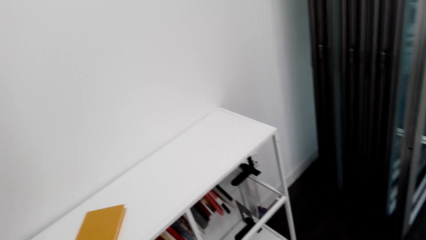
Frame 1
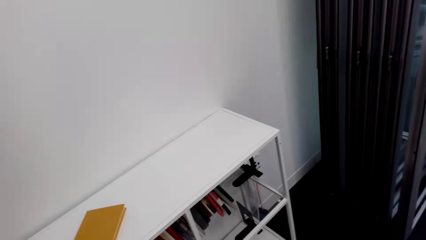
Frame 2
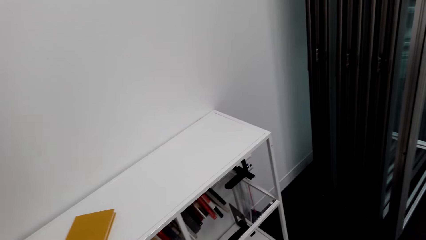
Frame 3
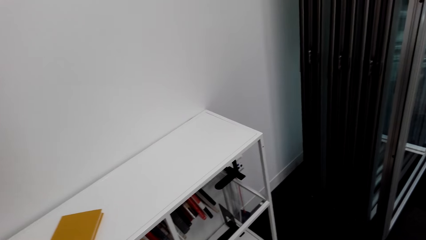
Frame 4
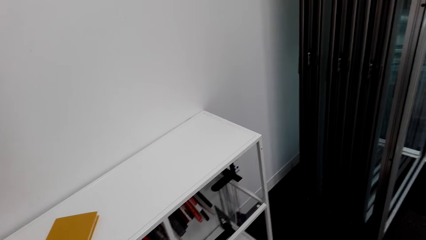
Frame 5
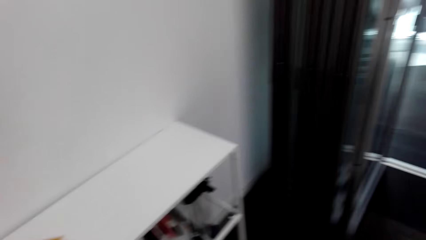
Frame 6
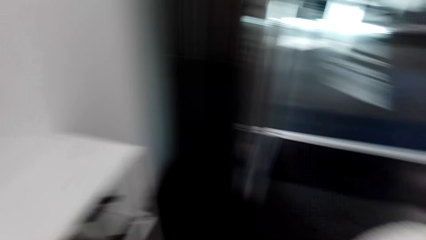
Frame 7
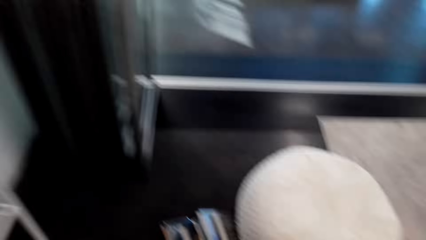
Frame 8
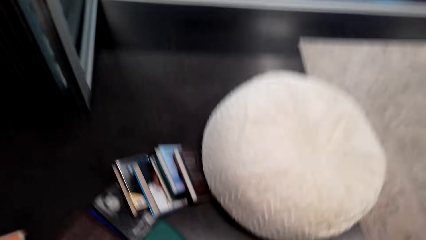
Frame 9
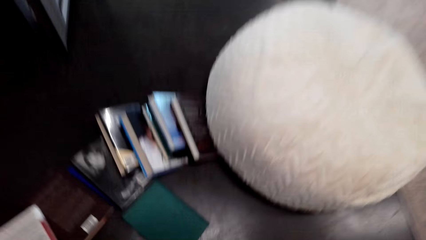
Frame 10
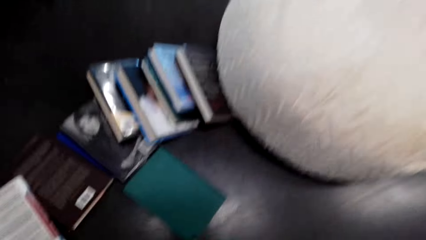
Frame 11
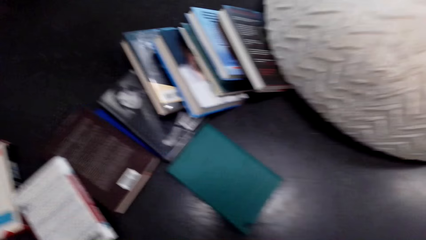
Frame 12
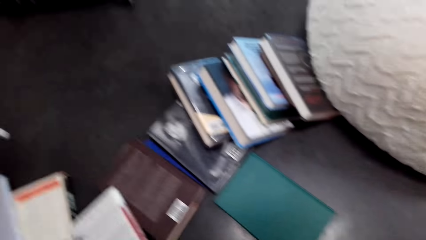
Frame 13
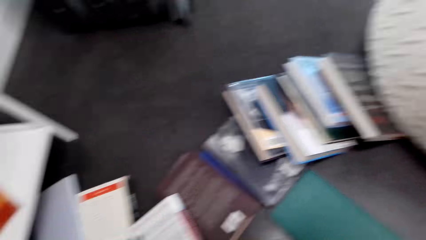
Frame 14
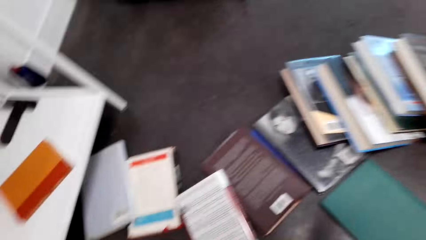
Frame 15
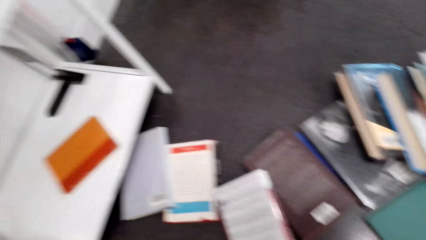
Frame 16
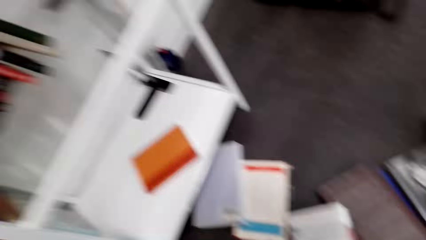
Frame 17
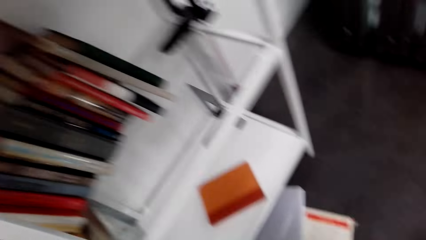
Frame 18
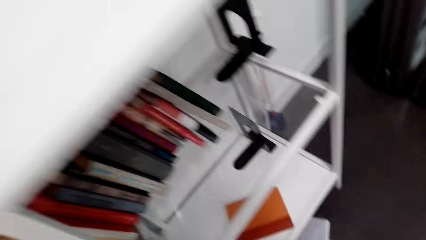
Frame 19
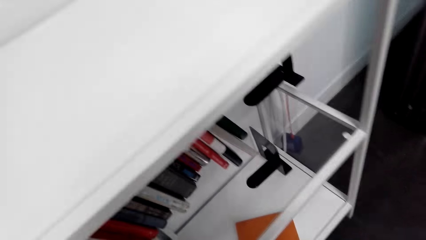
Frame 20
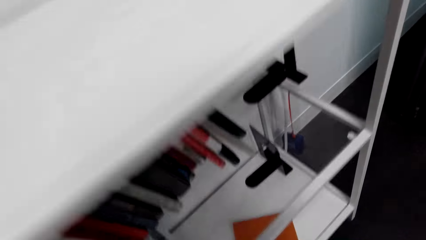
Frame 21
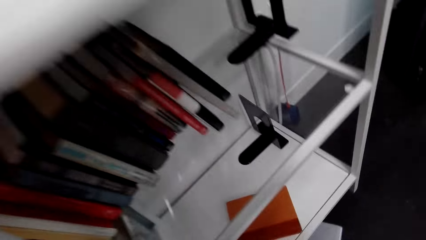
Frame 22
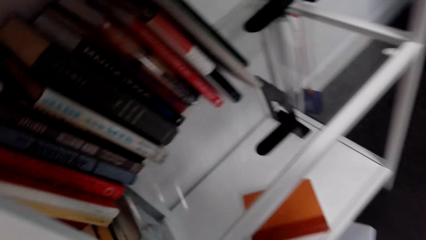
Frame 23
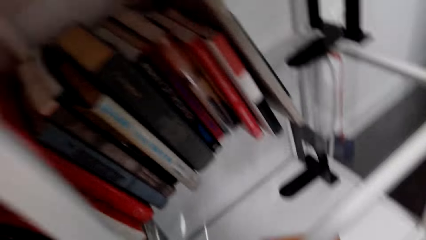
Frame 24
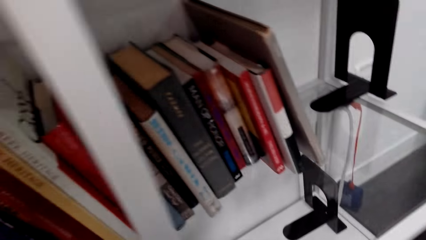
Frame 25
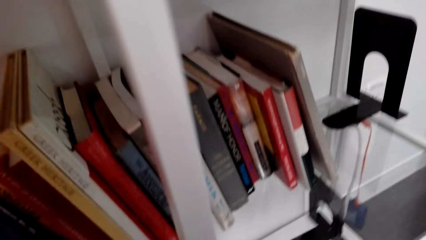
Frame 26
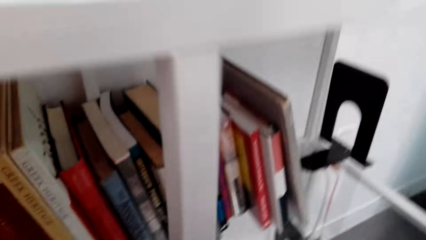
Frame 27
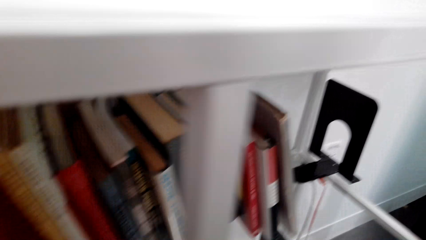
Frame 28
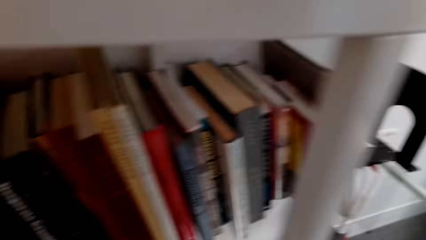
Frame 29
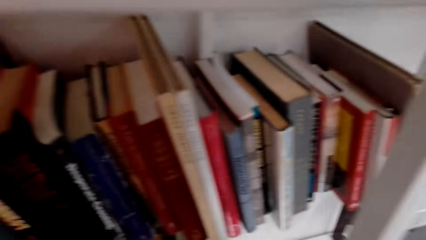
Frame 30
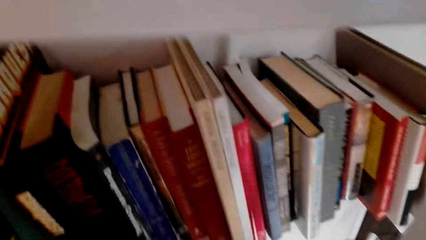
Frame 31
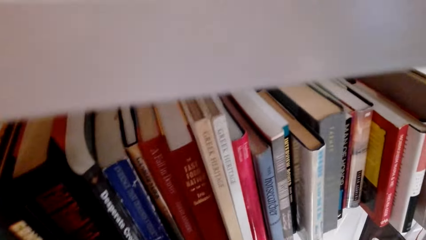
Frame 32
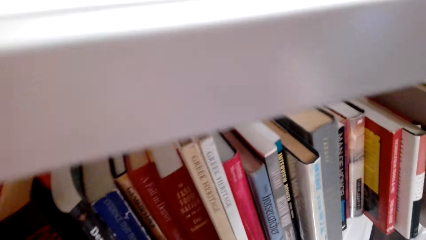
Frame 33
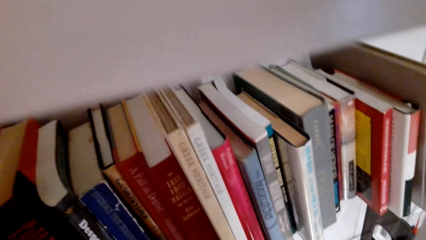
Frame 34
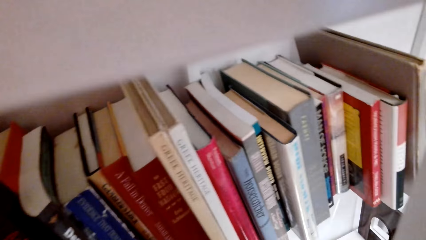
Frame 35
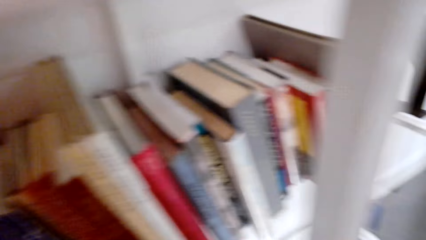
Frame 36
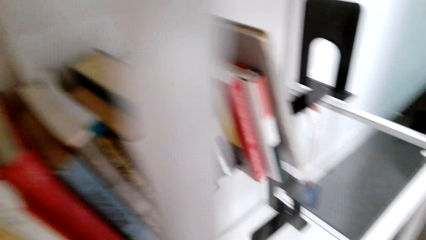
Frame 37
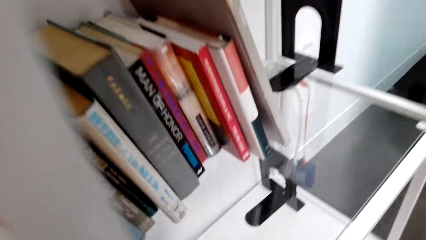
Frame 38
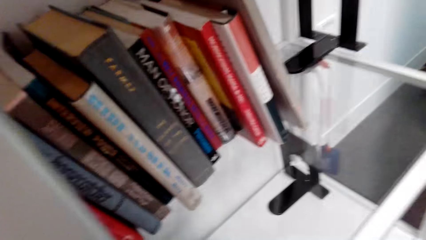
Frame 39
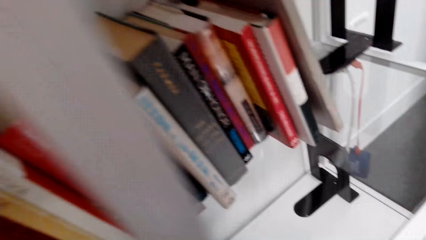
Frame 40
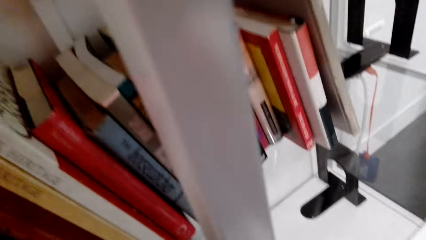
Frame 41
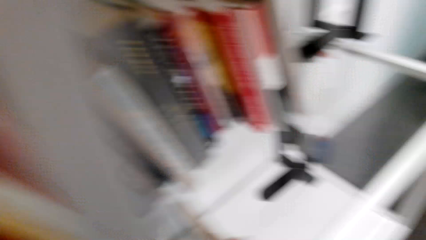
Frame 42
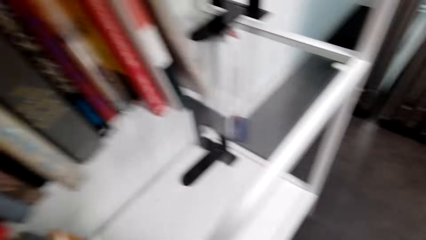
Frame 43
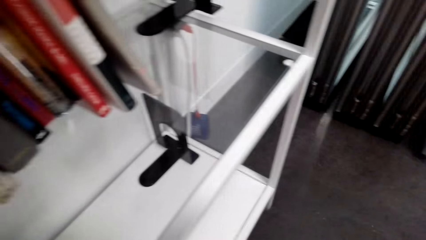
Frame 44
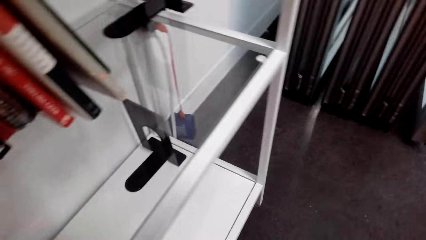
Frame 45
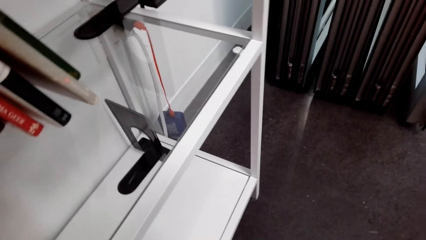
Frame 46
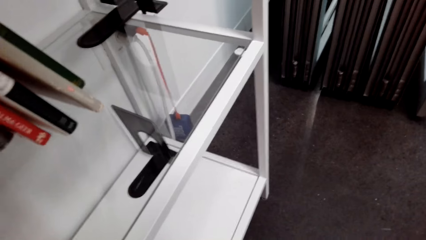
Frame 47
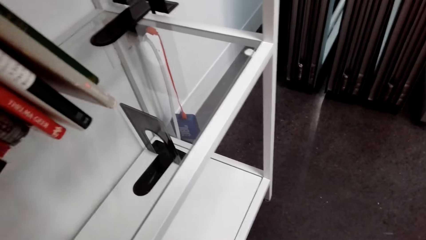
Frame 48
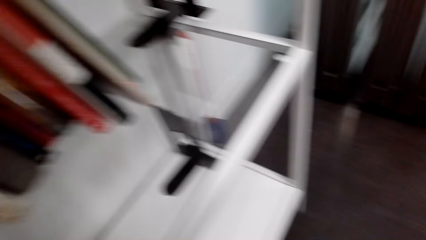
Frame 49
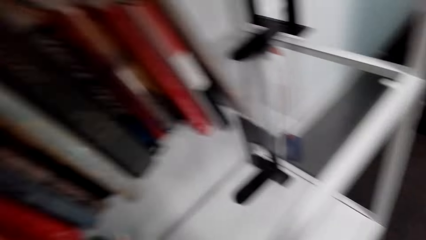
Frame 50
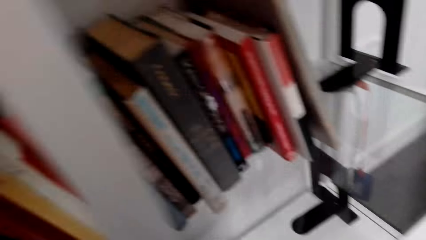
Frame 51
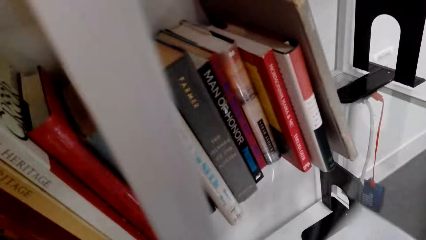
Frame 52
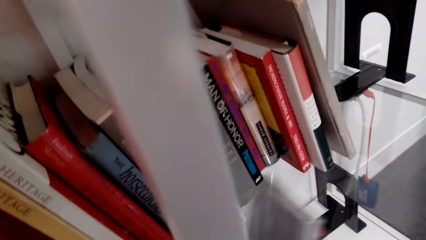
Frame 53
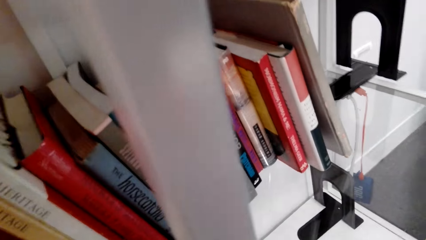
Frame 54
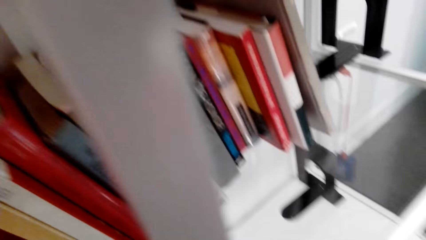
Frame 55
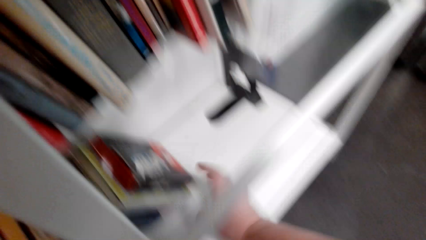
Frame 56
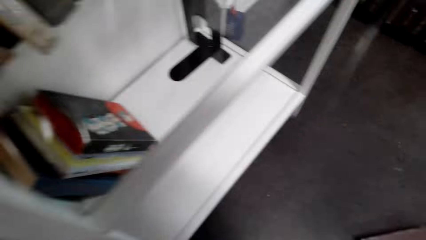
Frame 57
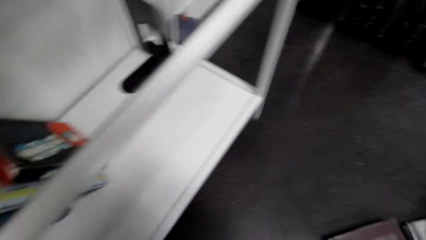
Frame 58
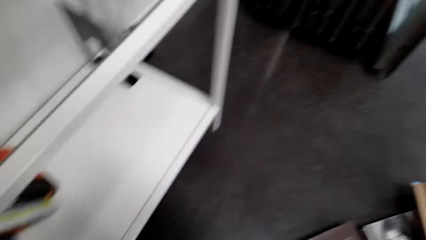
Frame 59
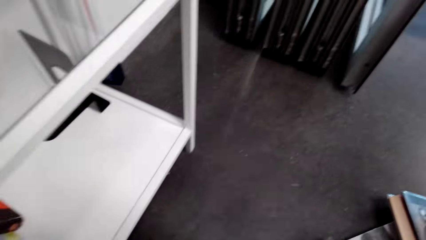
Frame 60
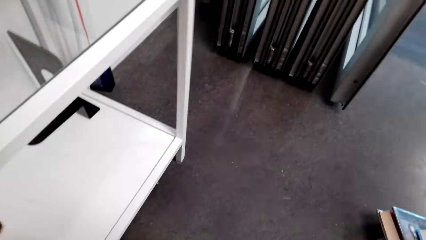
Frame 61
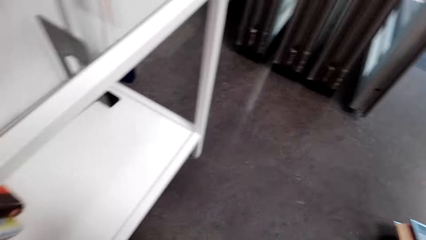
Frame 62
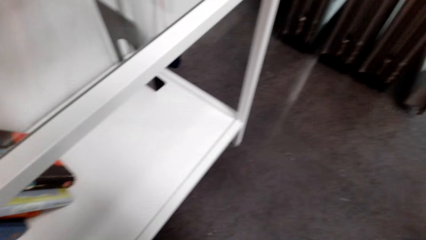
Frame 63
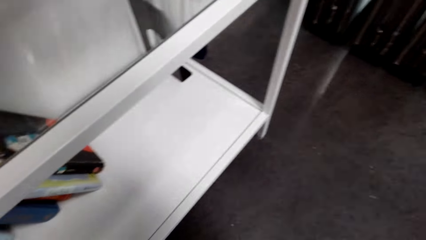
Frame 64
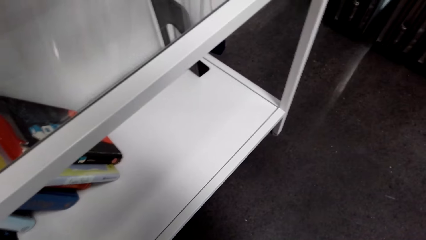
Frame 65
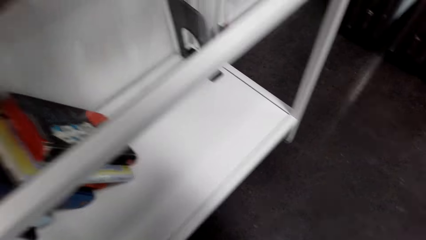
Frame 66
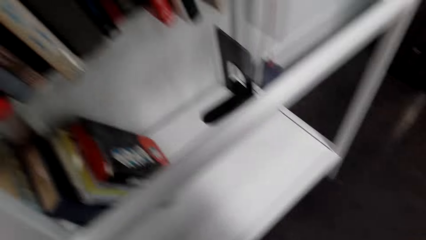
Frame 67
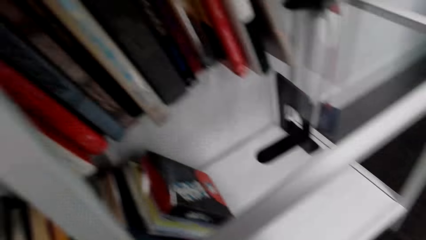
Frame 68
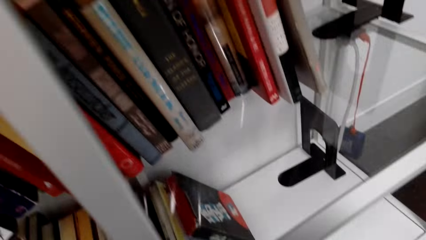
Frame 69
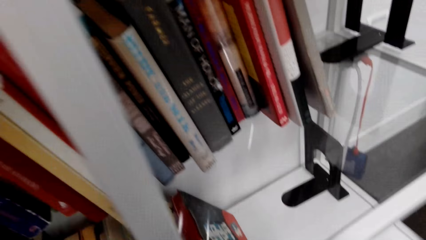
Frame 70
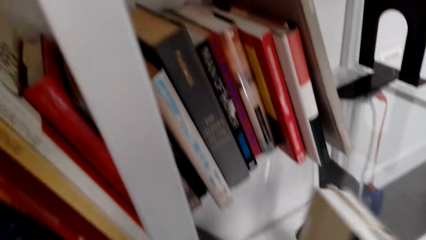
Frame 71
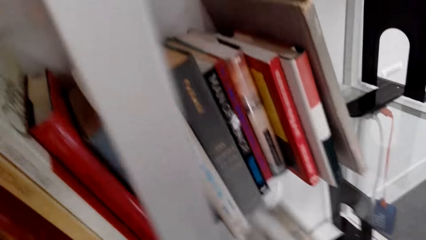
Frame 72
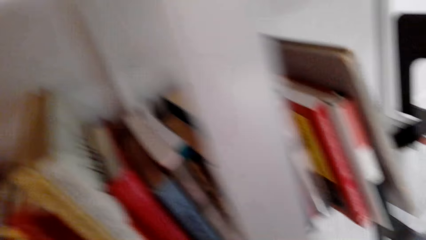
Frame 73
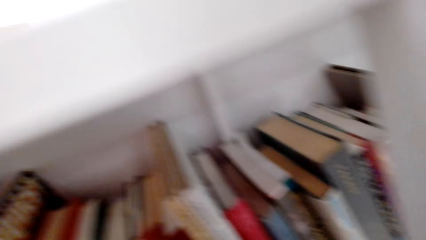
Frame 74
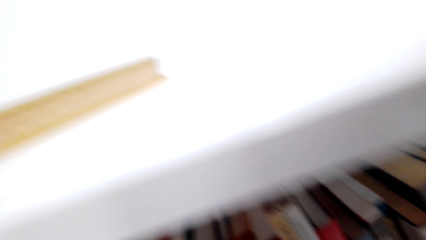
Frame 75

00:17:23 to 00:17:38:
The camera wearer picks a book from the floor. They place the book on the shelf. They pick a book from the floor.
